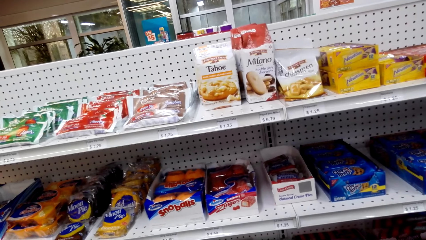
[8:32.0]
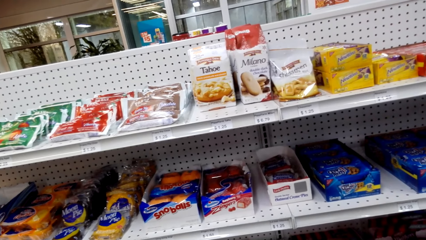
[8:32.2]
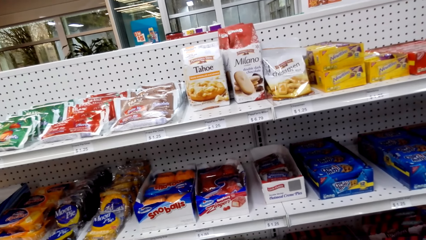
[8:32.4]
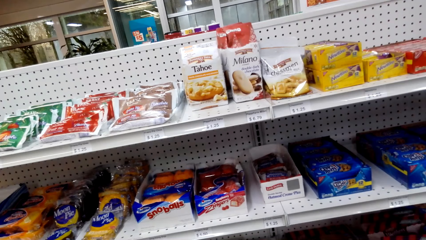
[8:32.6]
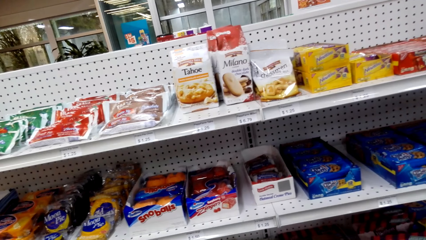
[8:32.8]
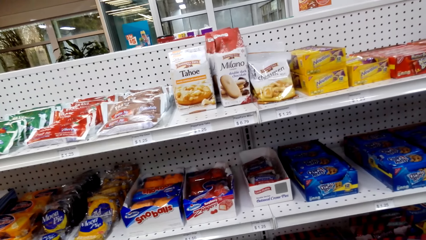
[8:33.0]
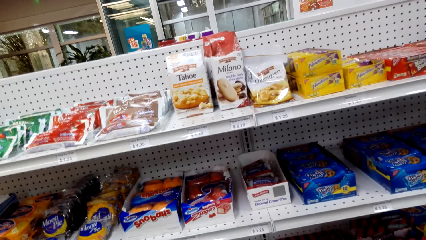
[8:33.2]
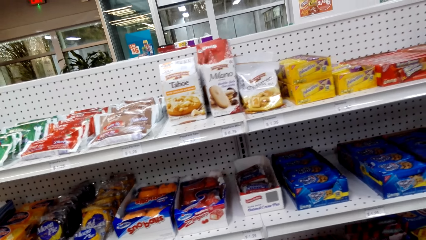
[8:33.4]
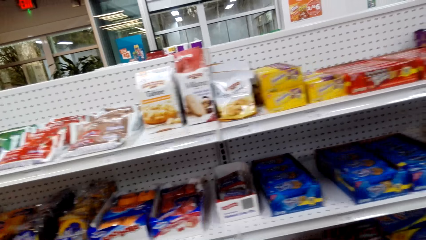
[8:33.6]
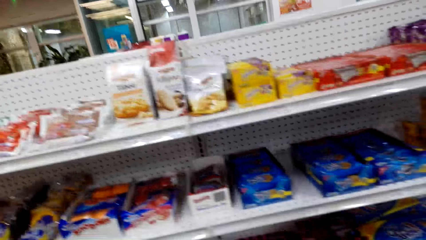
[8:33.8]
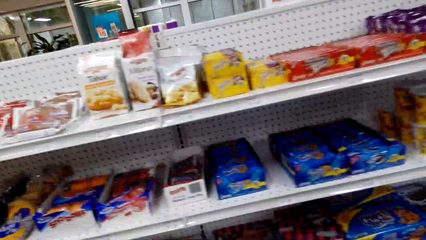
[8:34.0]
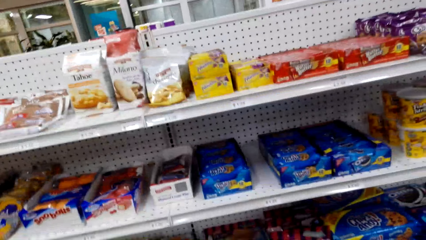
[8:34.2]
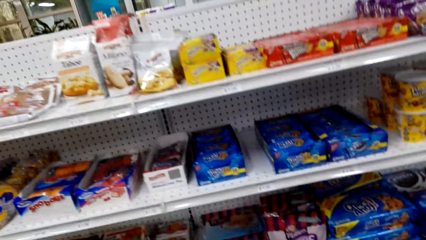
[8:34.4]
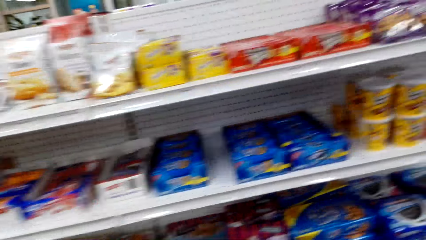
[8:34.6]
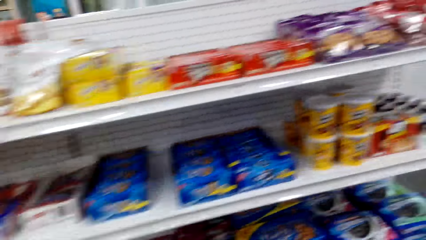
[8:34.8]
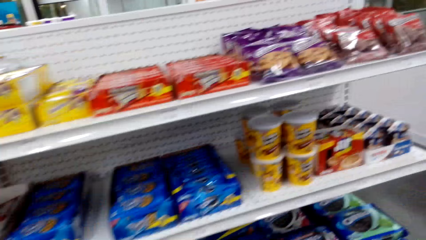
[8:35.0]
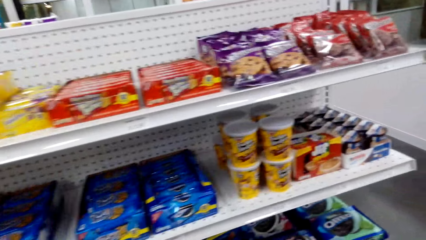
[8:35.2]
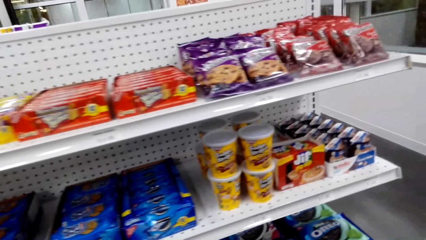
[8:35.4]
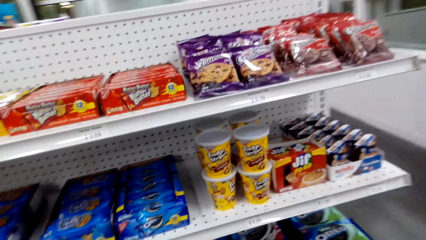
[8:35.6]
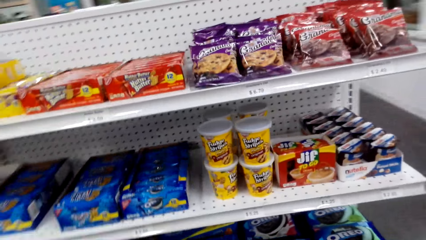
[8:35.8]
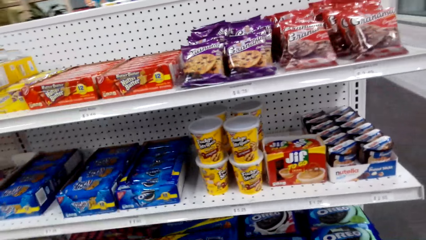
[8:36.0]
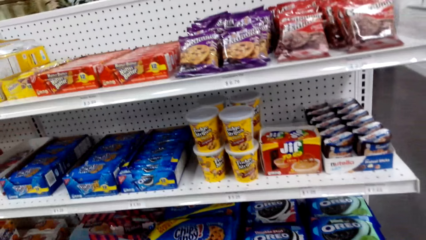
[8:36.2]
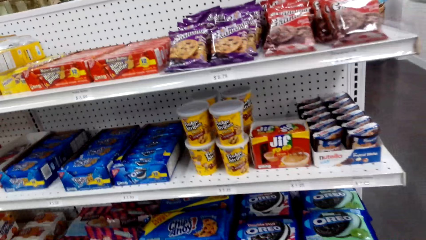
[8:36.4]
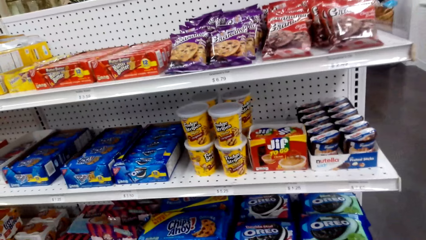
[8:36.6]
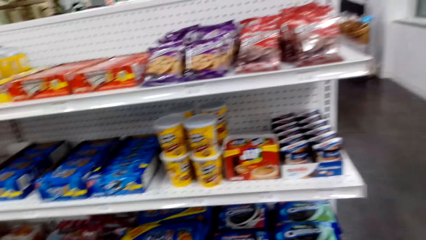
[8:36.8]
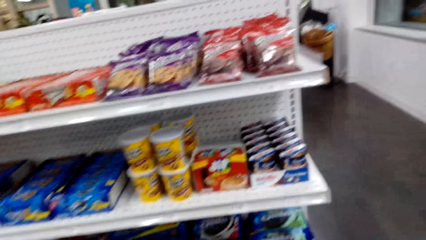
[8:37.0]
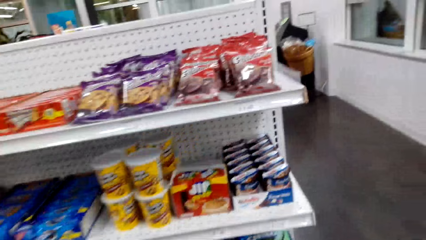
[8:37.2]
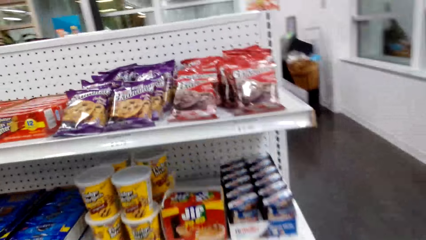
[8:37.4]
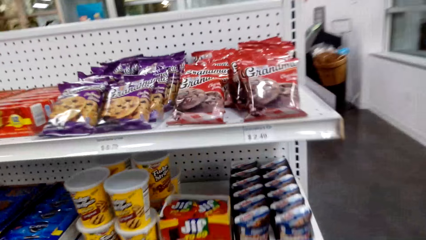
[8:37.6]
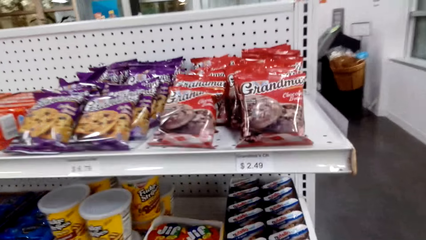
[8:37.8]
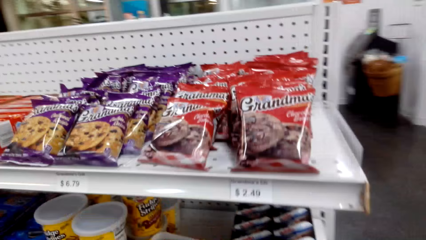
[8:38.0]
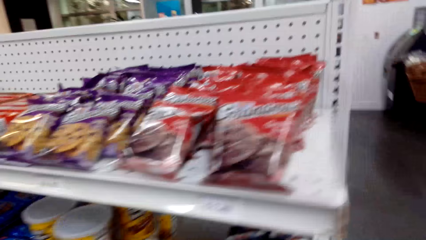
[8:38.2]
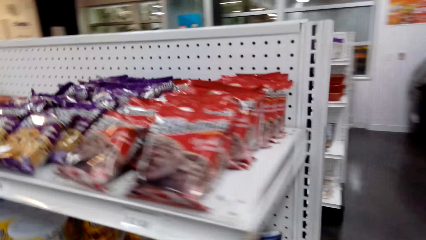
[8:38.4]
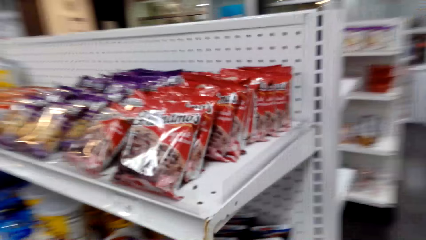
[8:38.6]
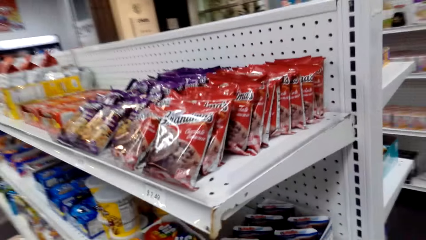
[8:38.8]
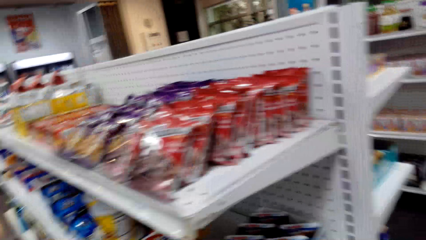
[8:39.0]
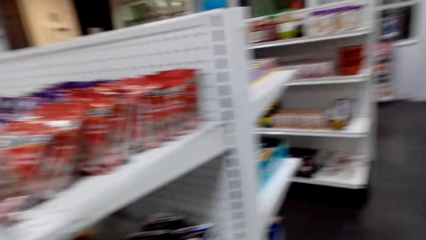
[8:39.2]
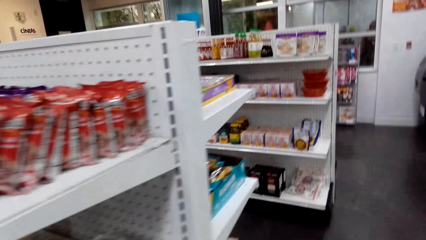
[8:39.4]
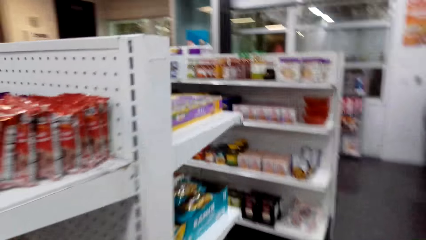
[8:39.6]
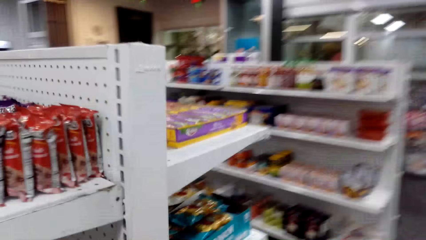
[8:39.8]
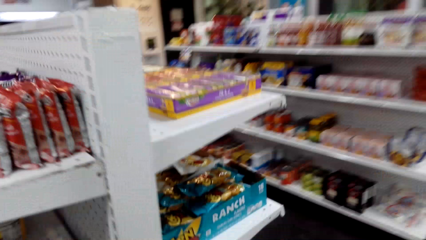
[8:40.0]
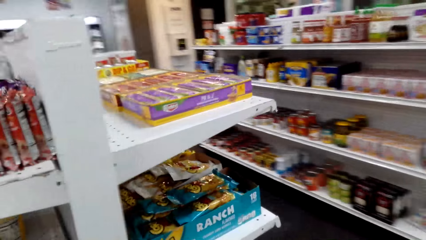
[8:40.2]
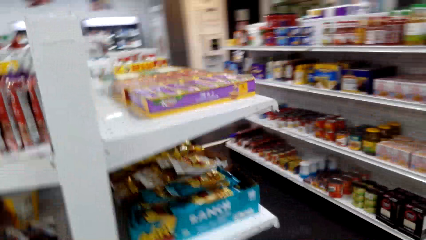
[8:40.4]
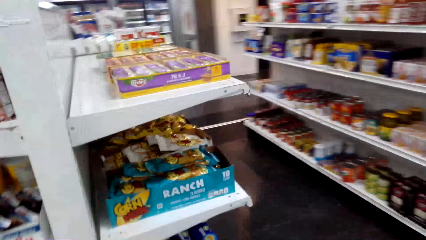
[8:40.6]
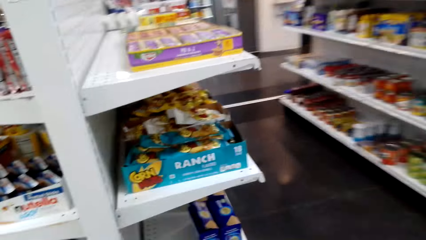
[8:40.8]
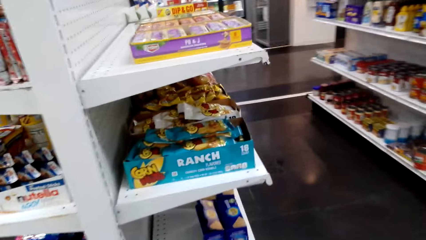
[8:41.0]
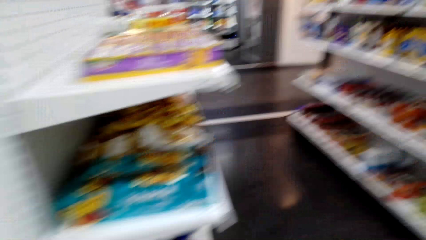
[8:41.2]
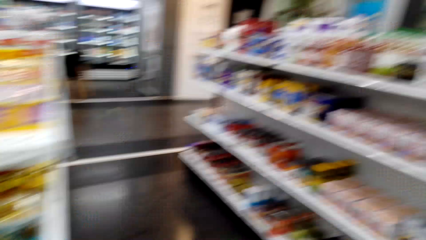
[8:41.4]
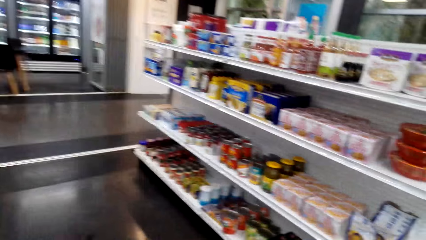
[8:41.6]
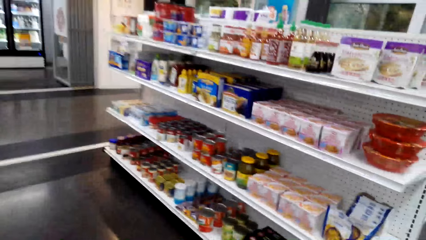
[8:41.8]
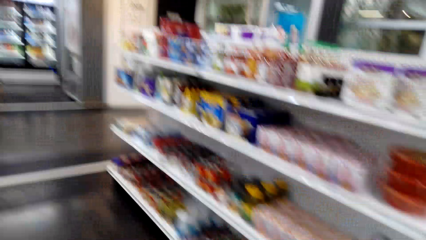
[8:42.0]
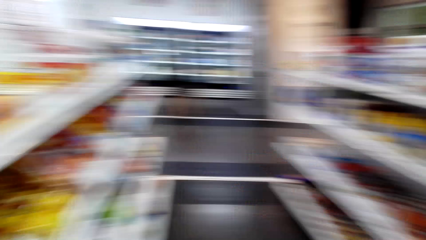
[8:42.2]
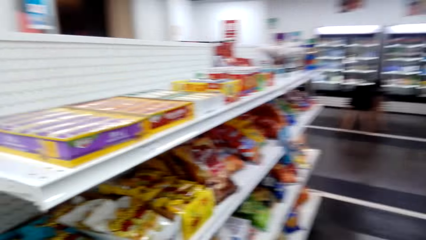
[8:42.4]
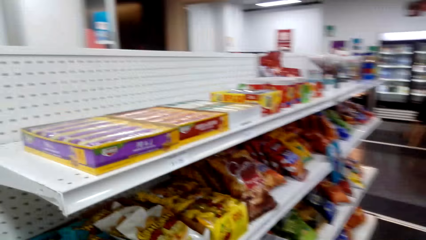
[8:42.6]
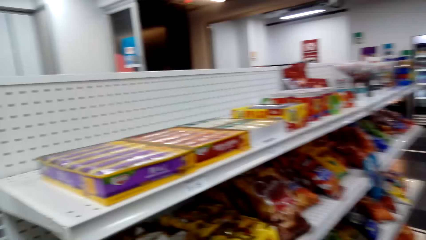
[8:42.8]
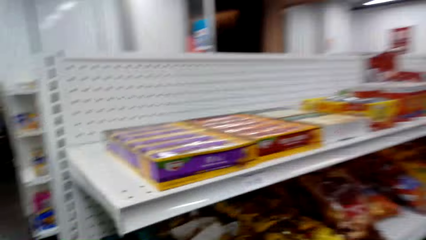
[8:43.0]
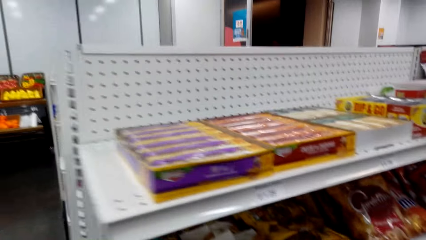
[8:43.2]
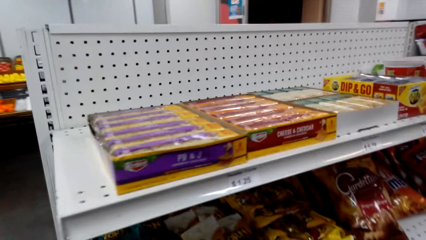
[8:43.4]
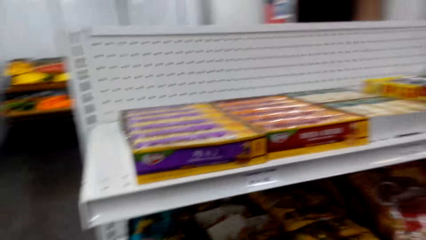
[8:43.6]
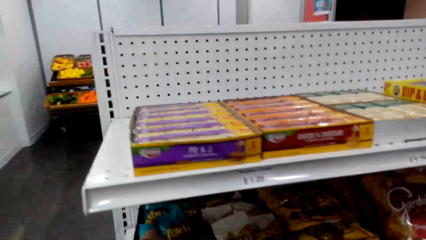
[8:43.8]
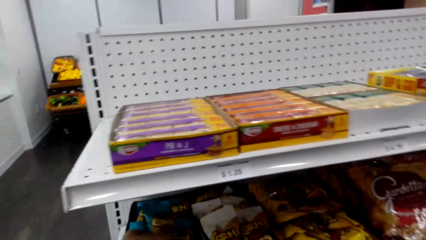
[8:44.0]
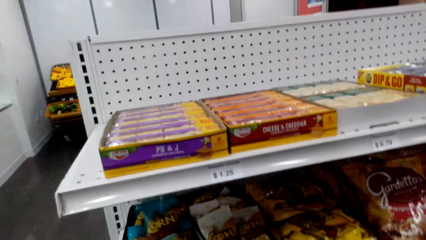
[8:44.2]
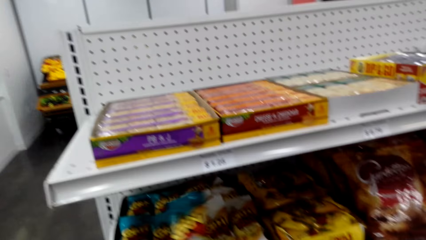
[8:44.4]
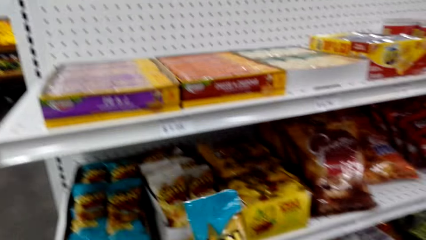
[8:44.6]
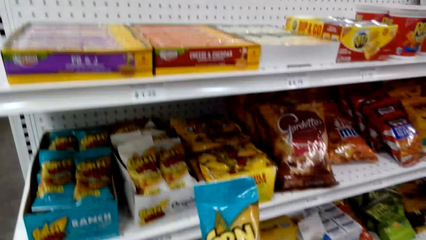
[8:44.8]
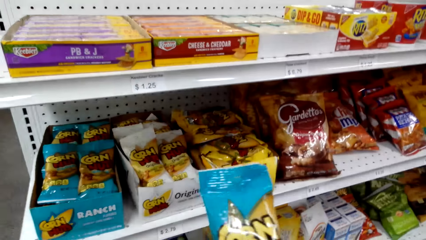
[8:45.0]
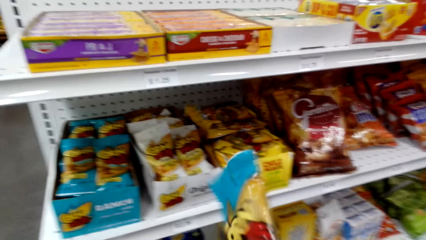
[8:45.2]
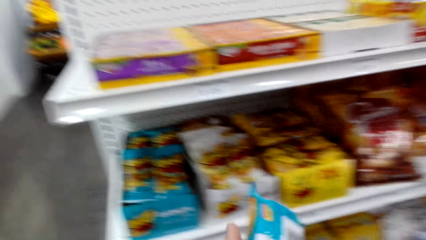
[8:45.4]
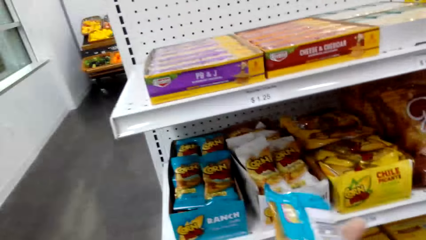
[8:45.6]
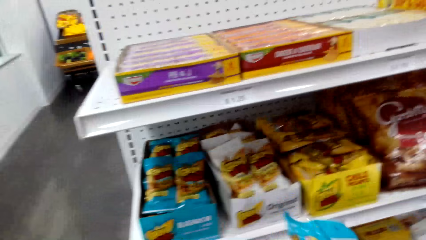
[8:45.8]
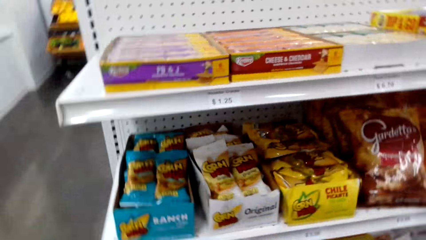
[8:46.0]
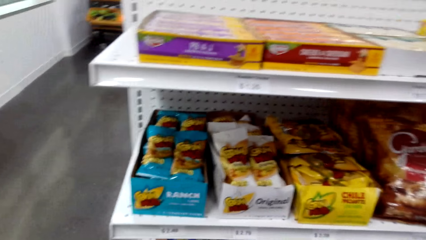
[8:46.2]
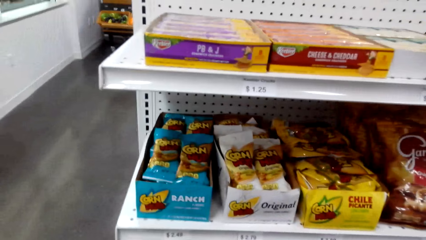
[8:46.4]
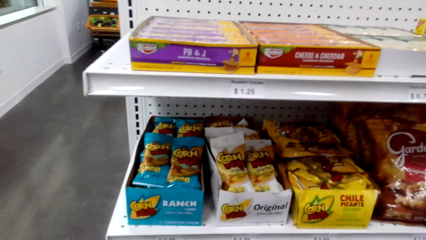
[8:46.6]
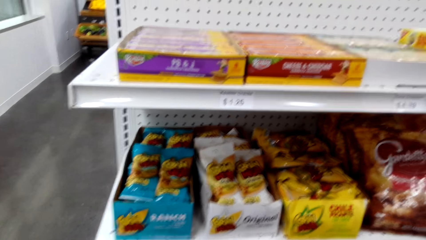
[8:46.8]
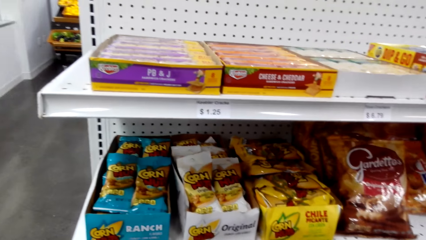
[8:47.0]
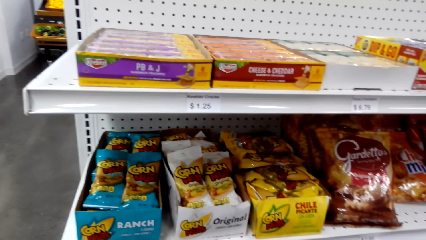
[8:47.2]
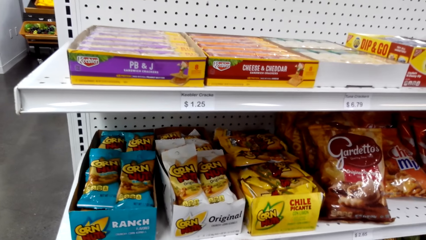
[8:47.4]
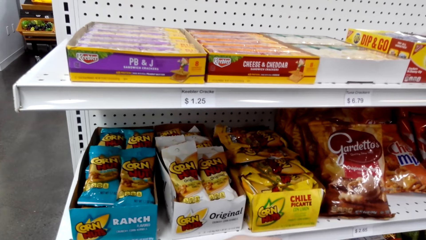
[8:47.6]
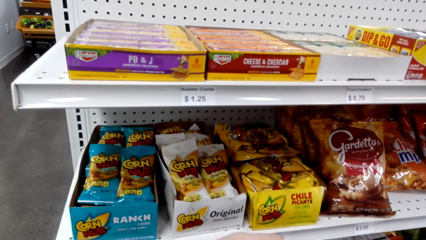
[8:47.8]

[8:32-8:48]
The camera wearer walks around the shelves. They walk to another aisle. They look at snacks on the shelf. They grab a bag of snack on the shelf. They look at the bag of snack. They look at snacks on the shelf.
